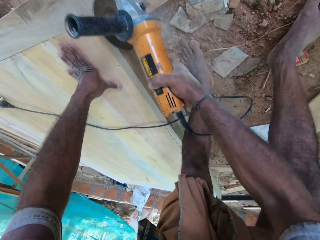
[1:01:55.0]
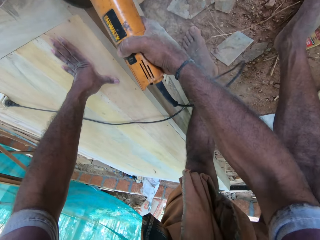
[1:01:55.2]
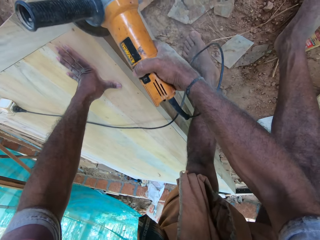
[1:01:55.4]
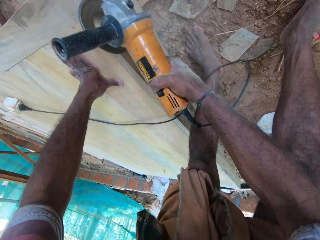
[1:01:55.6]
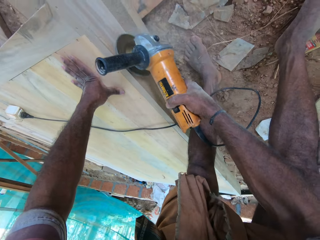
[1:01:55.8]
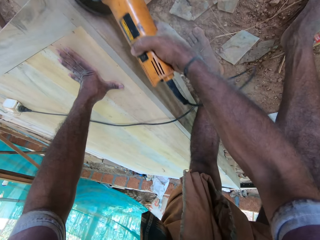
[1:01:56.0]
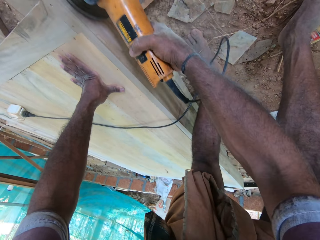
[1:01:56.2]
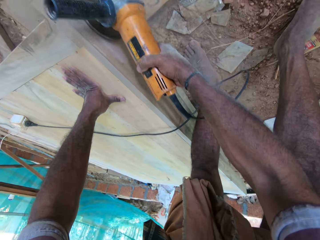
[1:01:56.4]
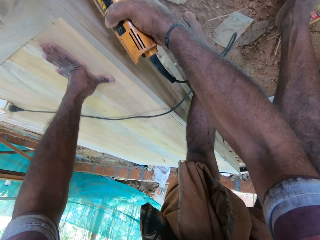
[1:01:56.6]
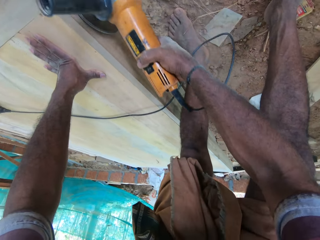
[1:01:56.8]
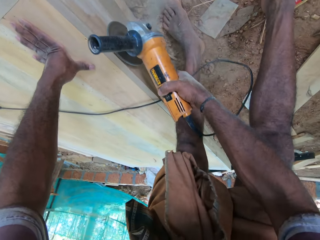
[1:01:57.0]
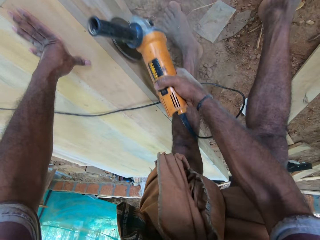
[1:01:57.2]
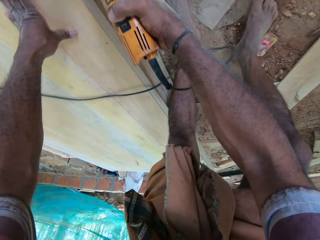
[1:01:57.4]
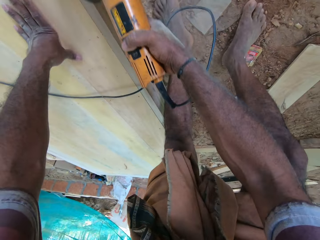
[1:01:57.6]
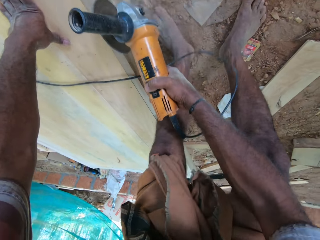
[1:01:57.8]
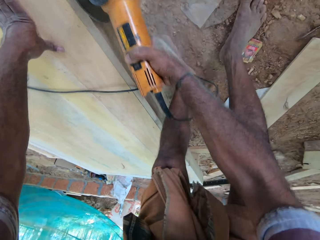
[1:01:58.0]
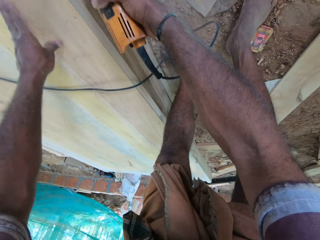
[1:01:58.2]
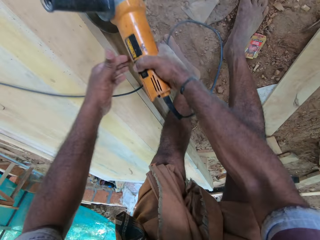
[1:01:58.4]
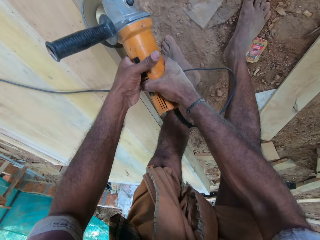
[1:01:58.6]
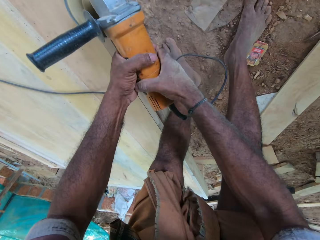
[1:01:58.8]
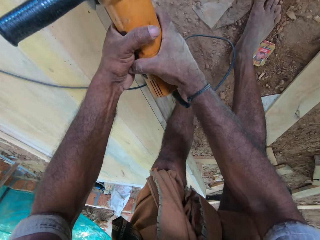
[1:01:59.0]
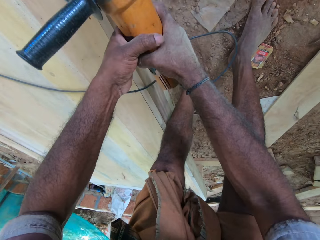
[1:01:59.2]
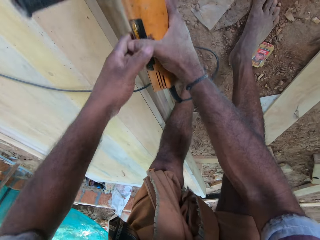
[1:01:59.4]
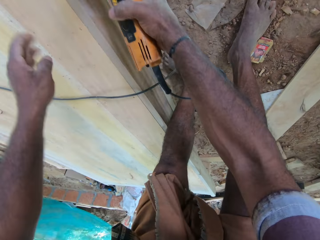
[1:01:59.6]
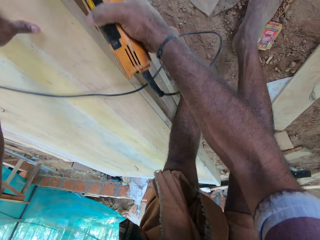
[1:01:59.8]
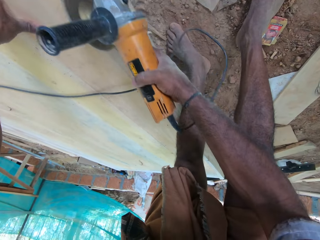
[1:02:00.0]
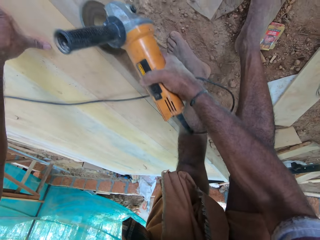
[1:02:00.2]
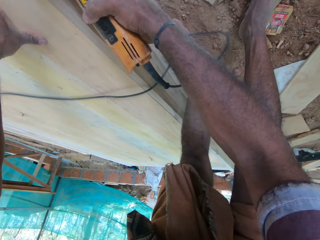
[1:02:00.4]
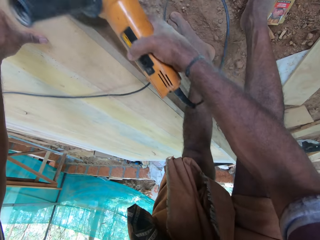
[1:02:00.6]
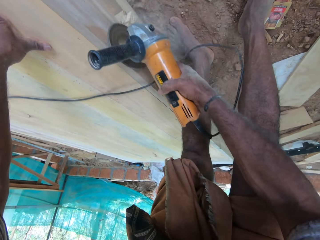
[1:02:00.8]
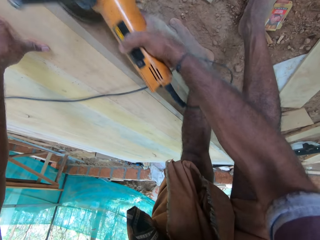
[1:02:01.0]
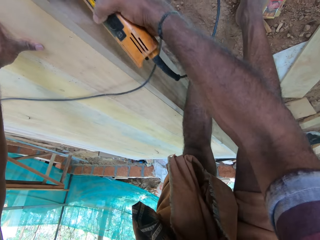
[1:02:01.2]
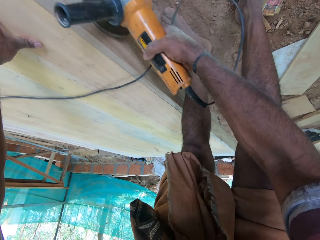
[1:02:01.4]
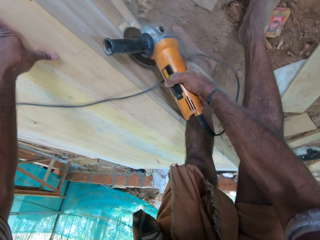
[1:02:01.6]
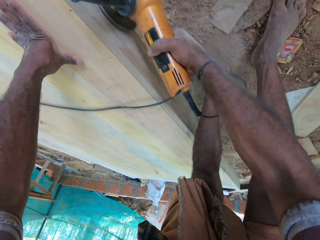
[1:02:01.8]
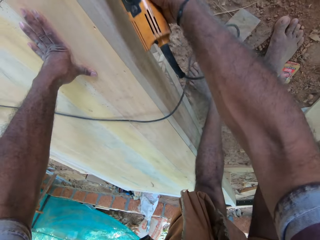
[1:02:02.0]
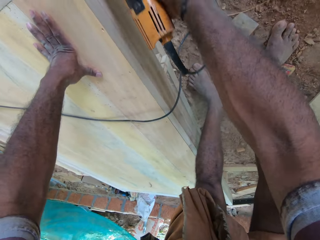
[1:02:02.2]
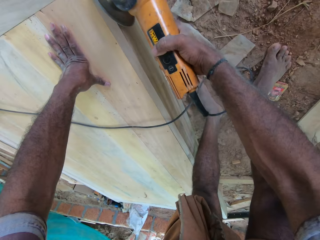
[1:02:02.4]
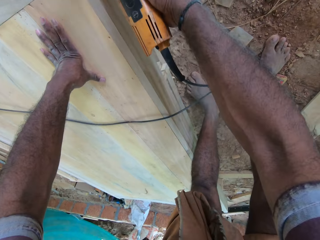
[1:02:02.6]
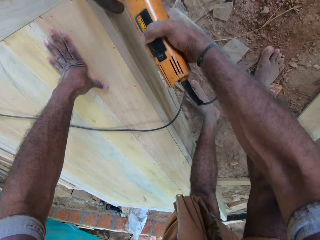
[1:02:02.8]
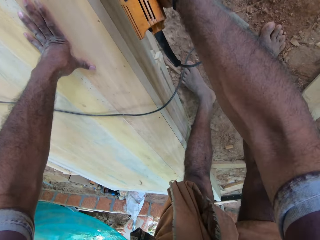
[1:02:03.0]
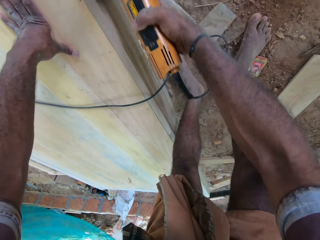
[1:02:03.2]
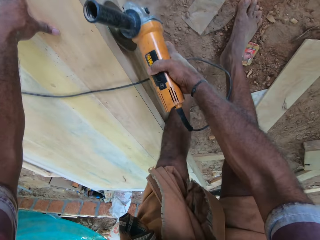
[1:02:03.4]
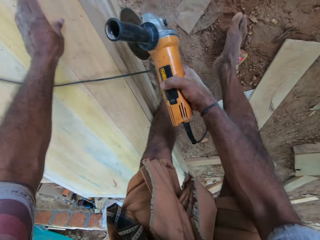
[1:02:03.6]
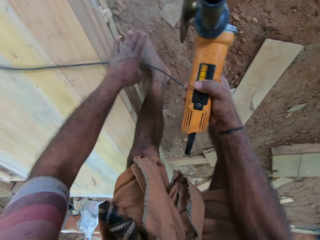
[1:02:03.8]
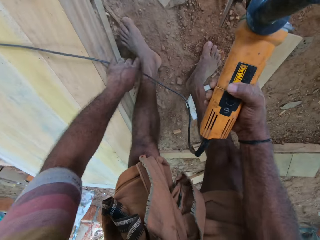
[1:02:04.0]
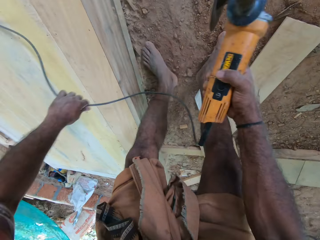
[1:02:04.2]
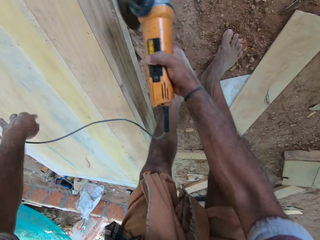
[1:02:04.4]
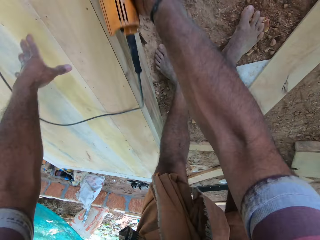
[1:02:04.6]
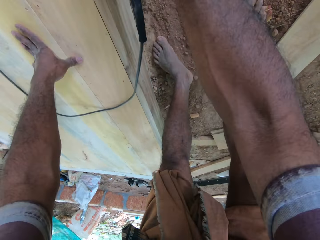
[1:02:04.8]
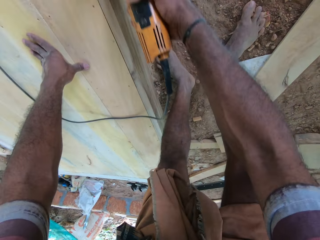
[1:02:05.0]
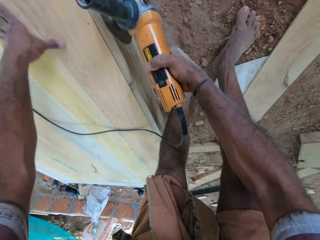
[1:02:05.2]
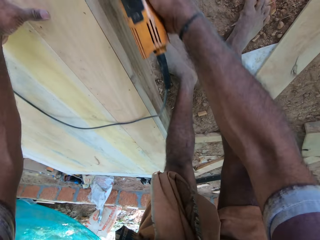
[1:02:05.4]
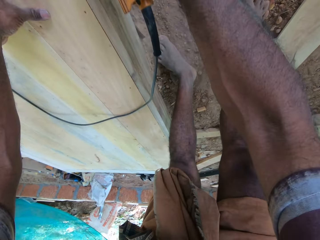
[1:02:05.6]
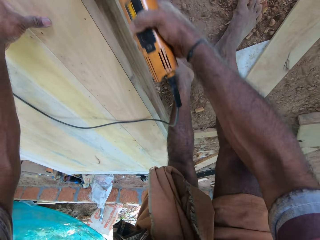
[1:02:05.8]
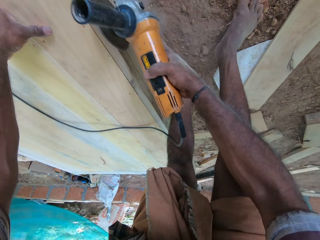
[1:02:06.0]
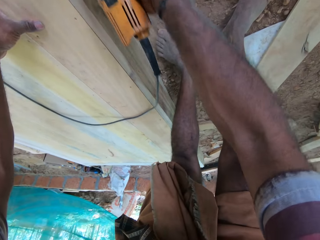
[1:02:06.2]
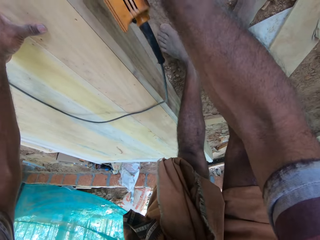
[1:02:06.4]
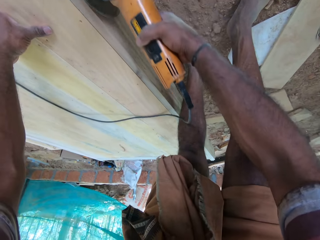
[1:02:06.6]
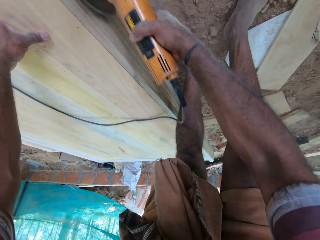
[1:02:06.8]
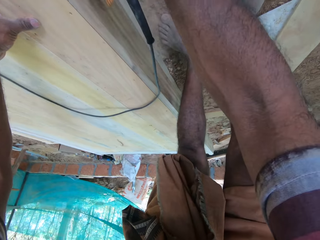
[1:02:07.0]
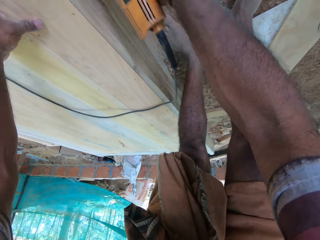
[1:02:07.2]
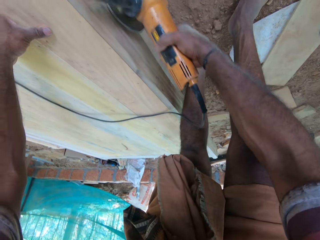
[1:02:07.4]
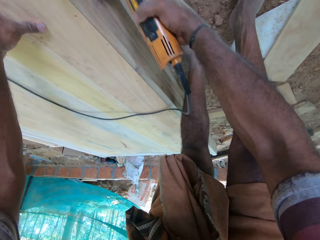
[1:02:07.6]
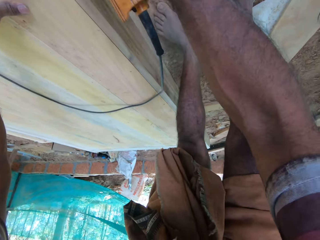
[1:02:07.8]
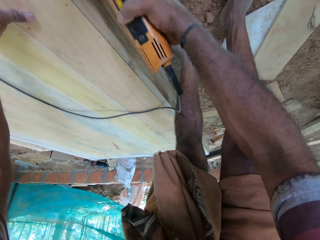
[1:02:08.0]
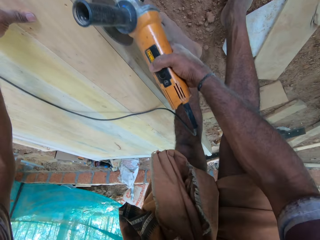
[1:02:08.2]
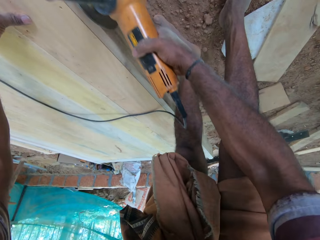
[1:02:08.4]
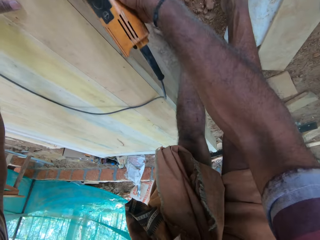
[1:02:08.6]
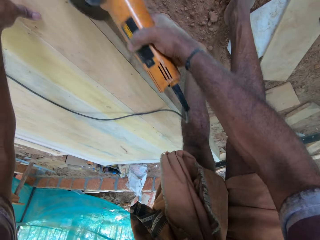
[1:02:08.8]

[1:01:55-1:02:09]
The camera wearer holds the grinder with both hands. They hold the grinder with the right hand, touch the door, and grind the frame. They pick up the cable, drop the cable, touch the door, and grind the frame.

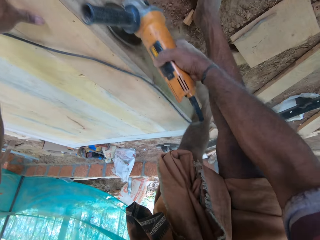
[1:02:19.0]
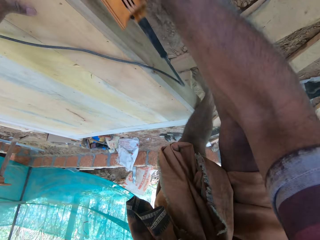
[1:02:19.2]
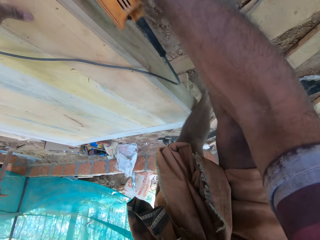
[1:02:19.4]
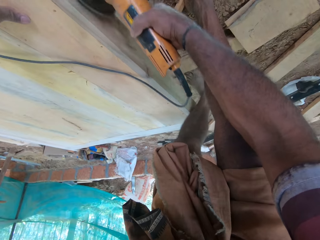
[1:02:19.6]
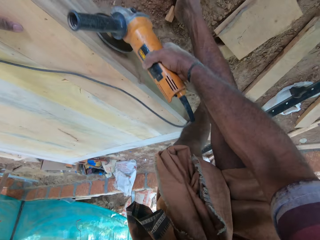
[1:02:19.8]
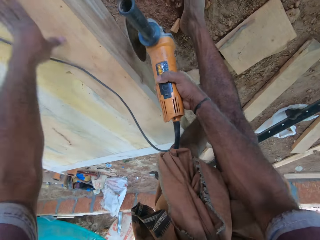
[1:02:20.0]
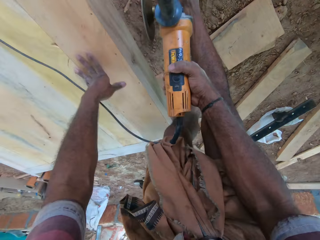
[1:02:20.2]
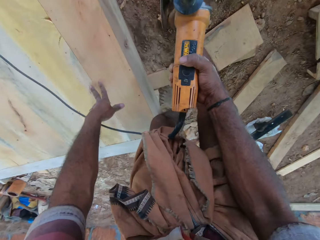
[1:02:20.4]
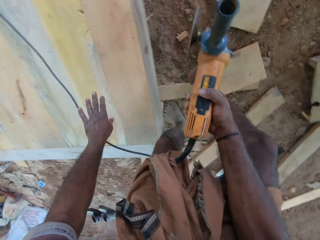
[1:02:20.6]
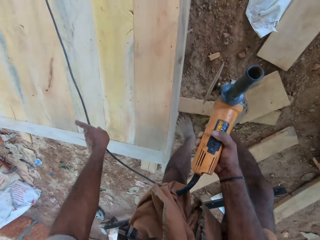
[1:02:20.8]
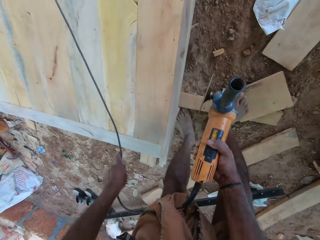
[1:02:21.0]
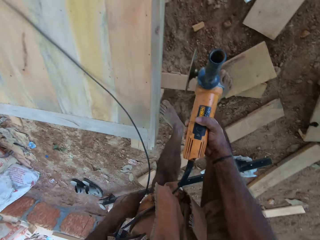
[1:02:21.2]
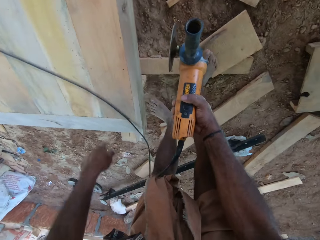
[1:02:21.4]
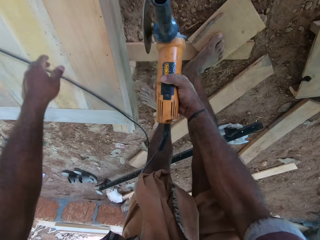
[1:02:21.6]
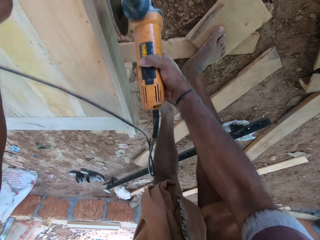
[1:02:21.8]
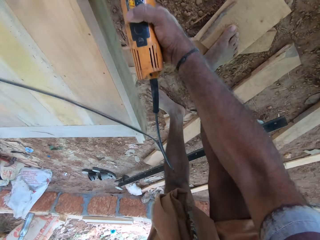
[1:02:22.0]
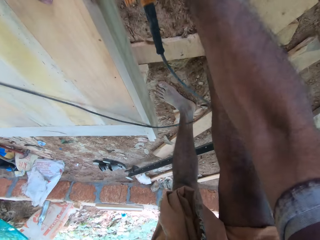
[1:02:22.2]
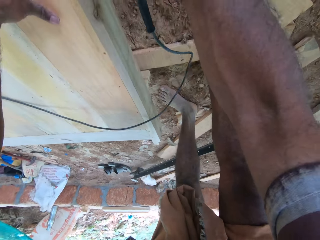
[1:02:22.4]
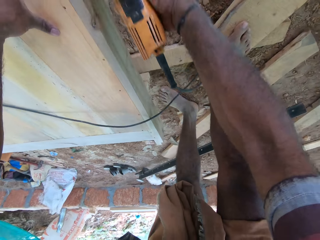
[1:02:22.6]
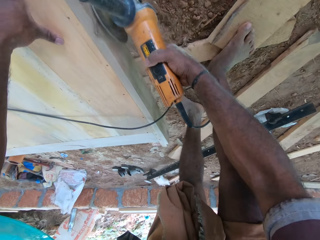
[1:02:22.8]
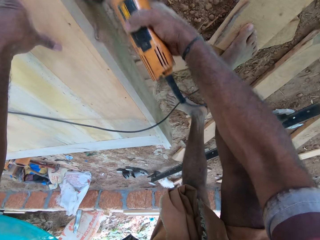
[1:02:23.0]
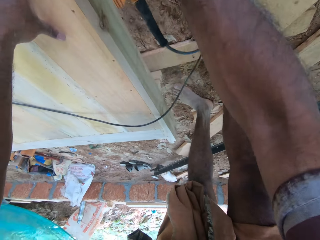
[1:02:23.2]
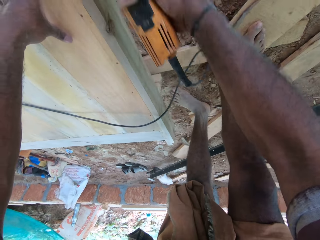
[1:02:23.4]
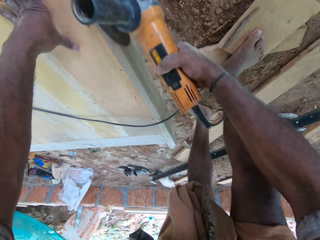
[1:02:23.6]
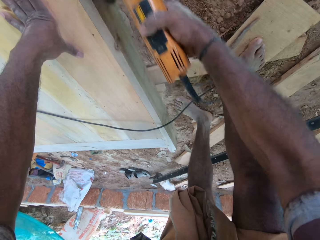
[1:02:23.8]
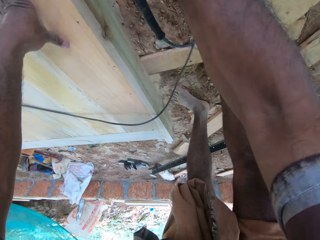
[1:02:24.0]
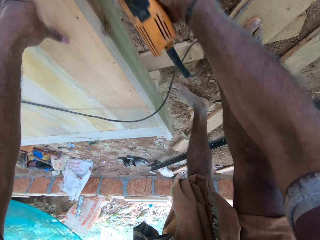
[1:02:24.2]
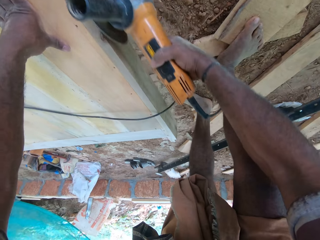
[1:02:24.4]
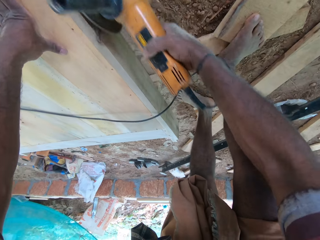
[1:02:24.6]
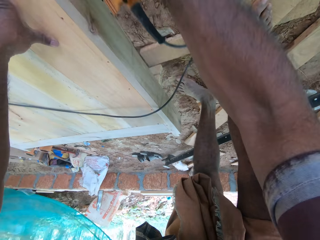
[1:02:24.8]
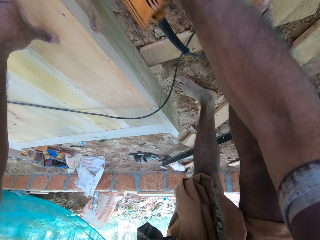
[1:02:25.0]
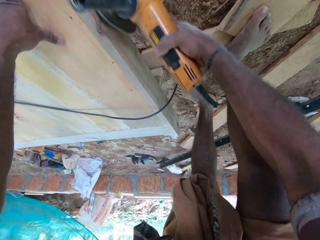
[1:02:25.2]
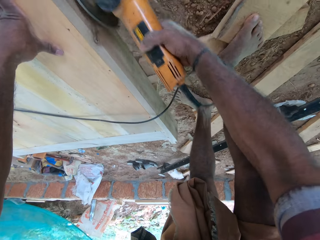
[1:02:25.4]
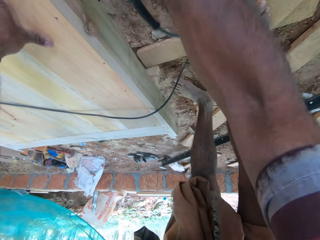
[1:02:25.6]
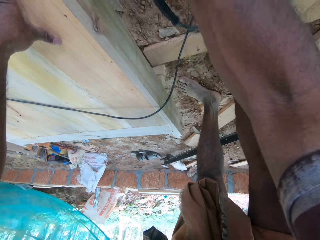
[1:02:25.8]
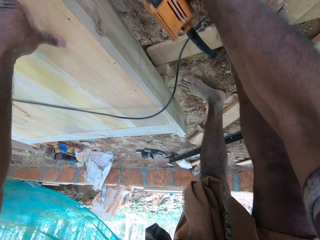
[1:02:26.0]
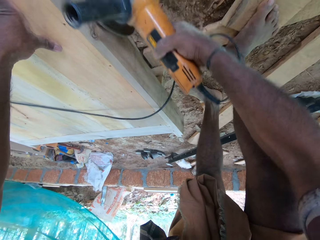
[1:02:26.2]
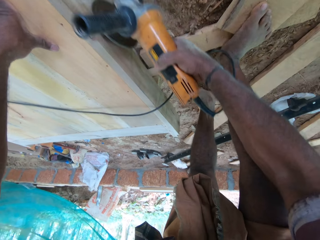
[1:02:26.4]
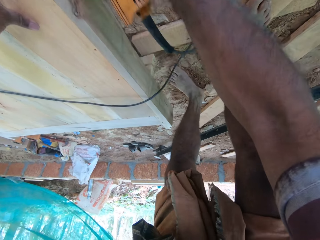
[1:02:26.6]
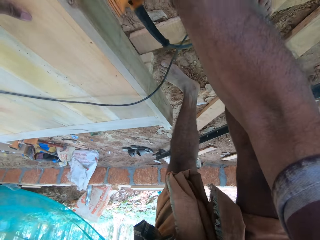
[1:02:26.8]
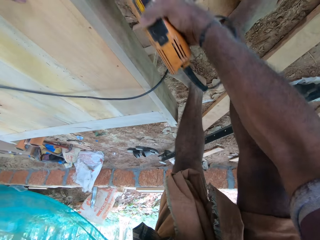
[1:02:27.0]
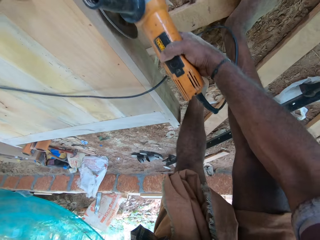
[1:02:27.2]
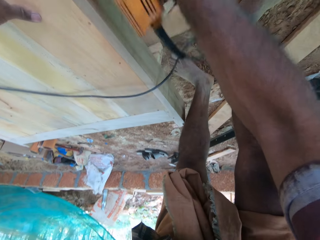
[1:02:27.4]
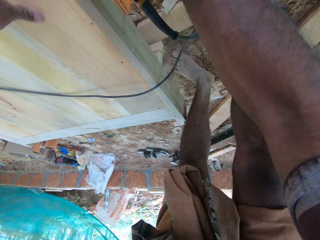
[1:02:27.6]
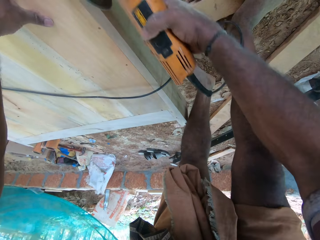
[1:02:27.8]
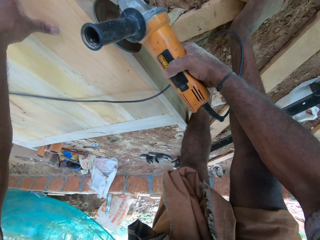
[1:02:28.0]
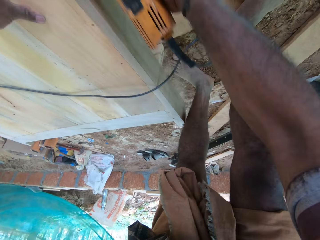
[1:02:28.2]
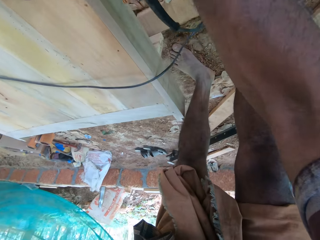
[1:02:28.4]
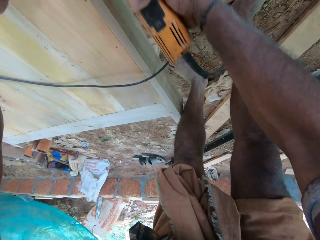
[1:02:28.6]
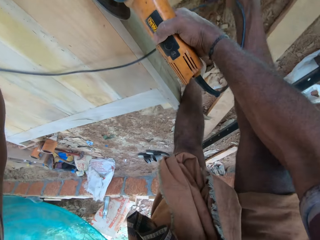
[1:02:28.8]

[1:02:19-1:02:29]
The camera wearer pulls the wire cable, picks up the cable, and drops the cable. They grind the frame and cut the wood with the cutting machine.
